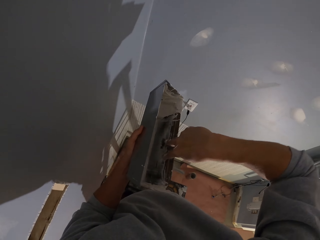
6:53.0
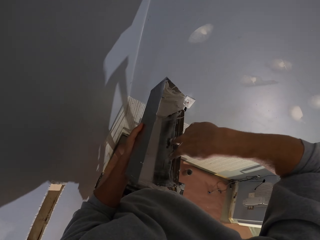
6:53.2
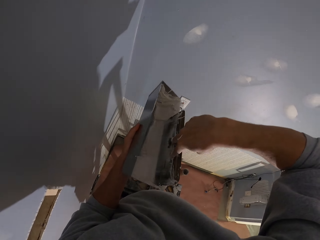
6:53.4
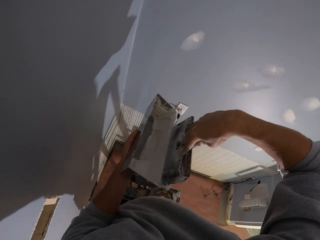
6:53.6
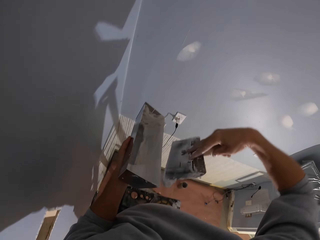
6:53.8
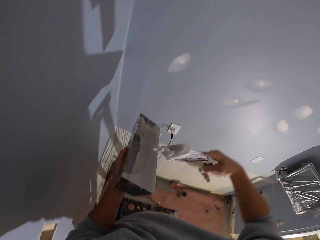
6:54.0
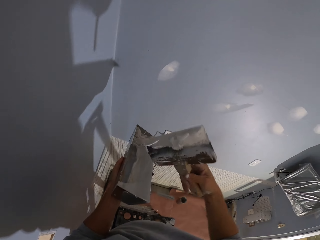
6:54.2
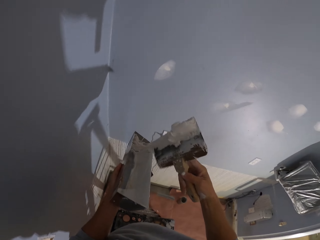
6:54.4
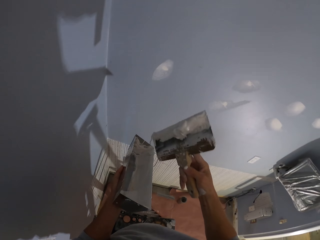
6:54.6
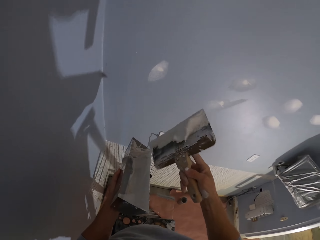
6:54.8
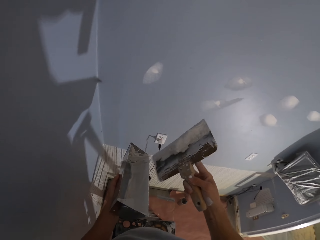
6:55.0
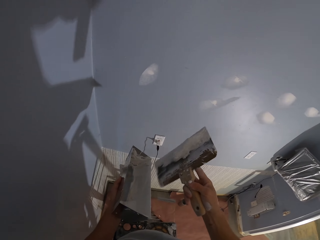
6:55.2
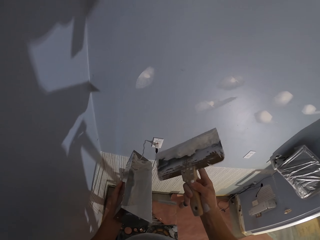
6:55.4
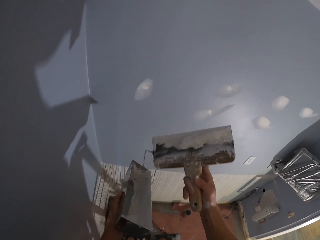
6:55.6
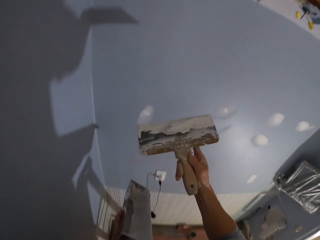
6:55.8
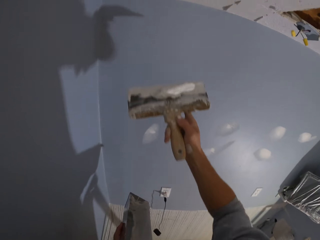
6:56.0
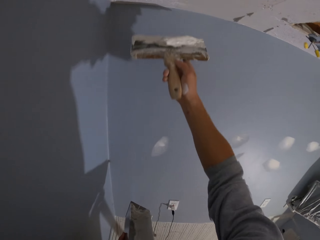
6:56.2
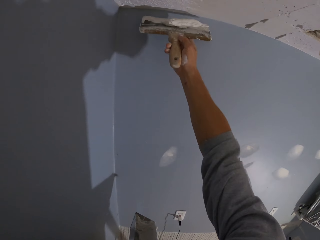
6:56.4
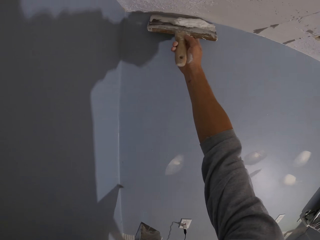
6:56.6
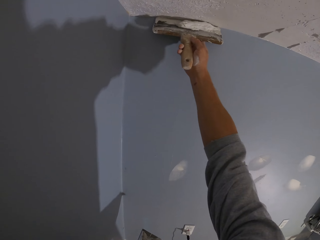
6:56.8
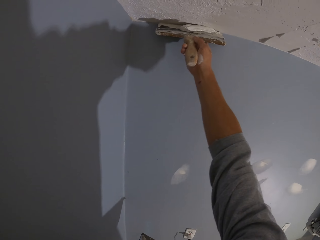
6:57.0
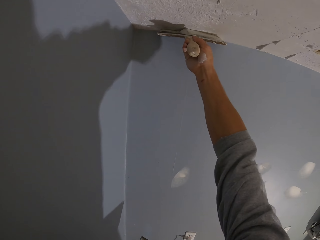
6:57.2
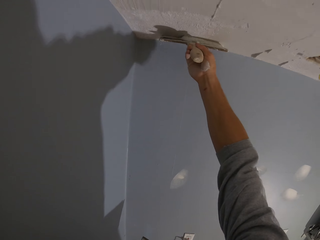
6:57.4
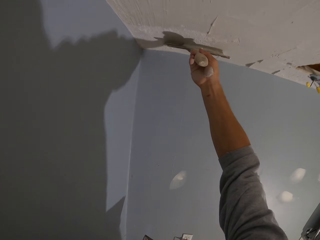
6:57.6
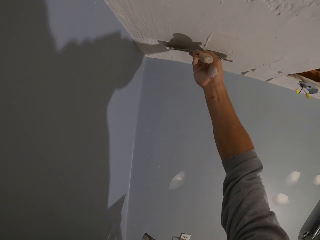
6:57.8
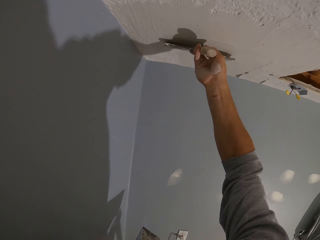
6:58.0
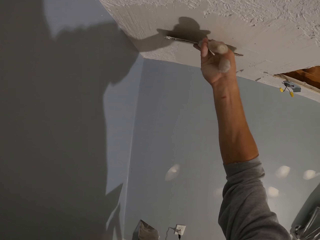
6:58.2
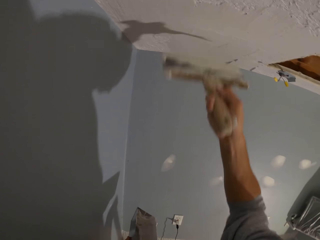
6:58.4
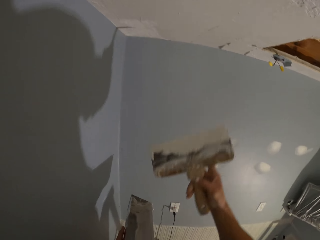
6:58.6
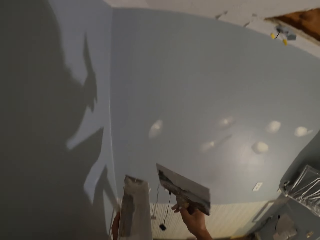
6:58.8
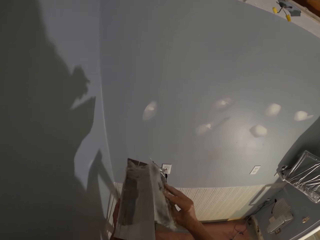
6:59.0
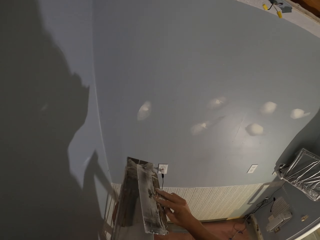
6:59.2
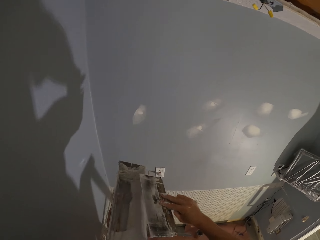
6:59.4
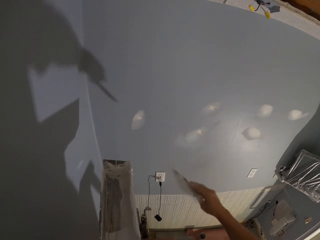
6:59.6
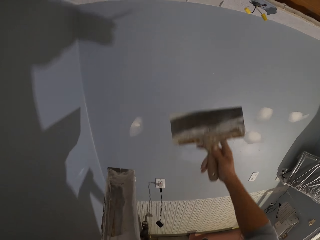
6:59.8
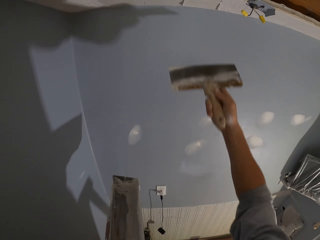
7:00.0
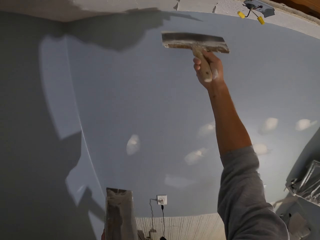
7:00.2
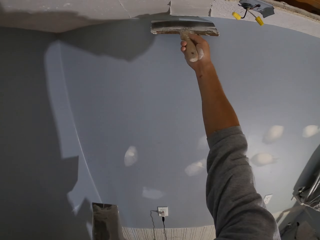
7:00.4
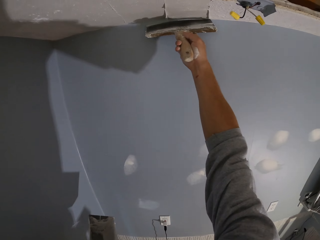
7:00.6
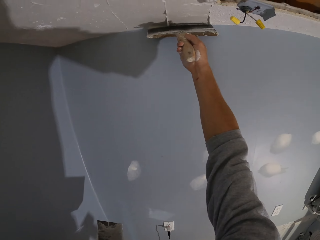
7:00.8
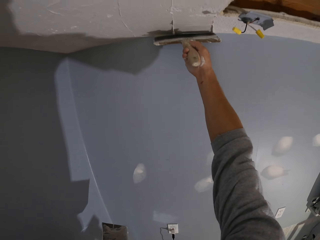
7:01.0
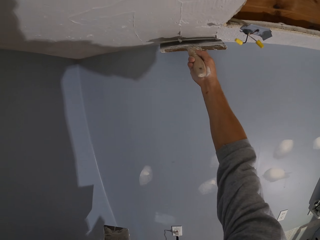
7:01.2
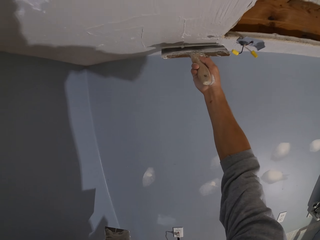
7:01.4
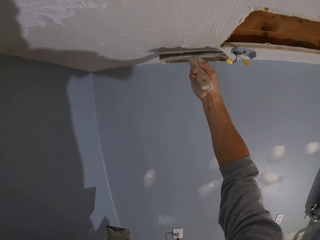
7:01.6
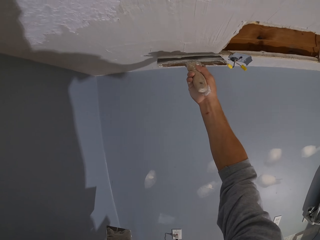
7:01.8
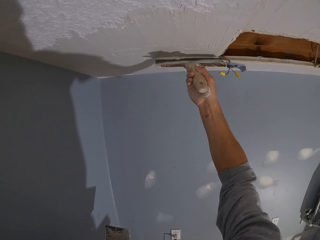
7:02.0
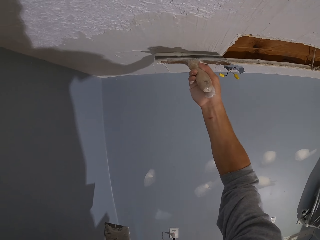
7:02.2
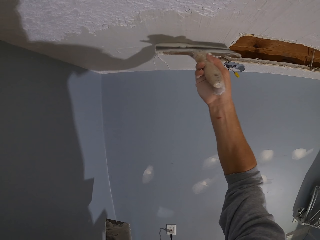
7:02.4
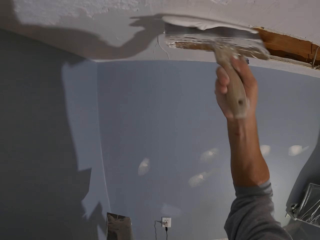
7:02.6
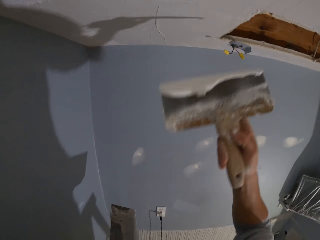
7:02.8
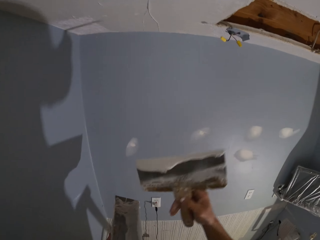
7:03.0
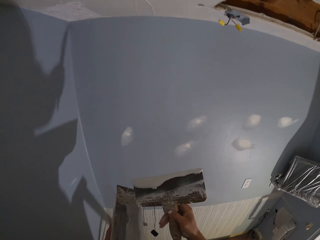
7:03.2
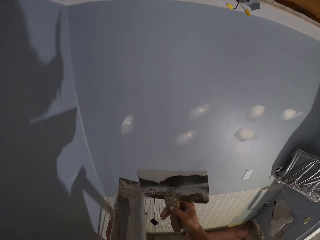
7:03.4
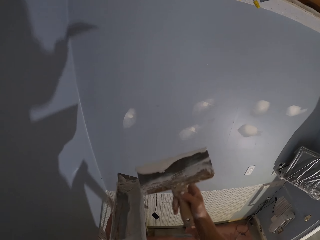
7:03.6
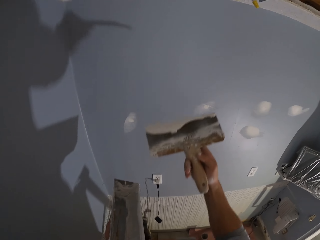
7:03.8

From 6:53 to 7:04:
The camera wearer scoops plastering wall paint from the paint can. They shake the tool. They plaster the ceiling vertically. They reduce plastering wall paint from the tool. They plaster the ceiling vertically.

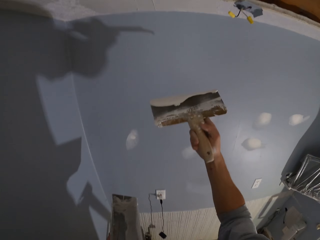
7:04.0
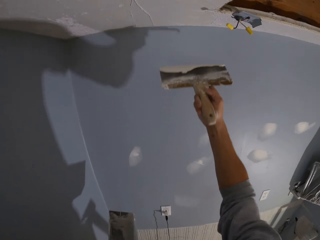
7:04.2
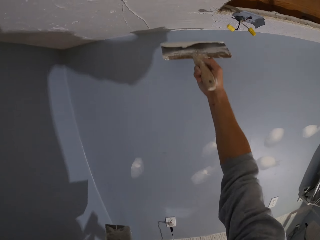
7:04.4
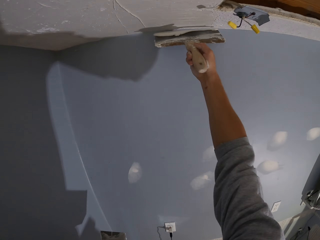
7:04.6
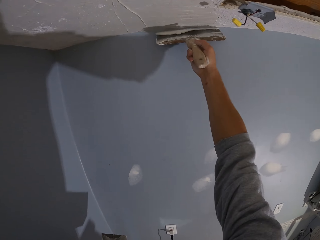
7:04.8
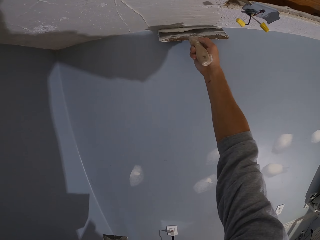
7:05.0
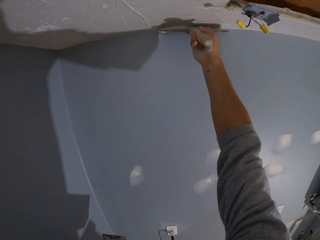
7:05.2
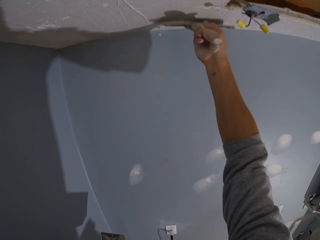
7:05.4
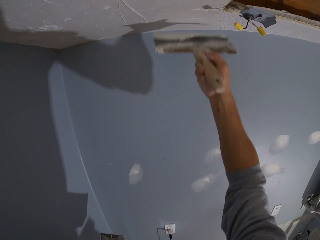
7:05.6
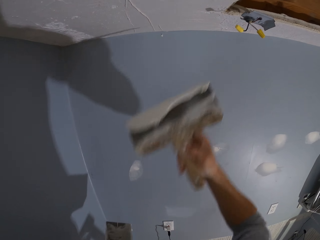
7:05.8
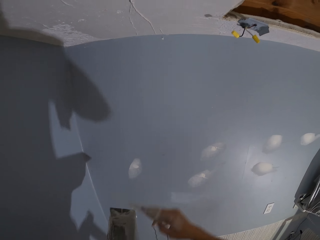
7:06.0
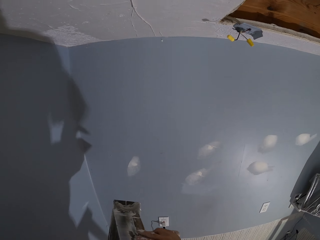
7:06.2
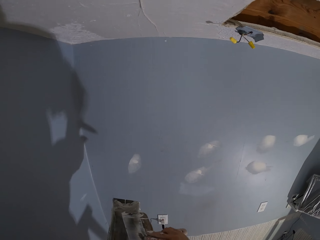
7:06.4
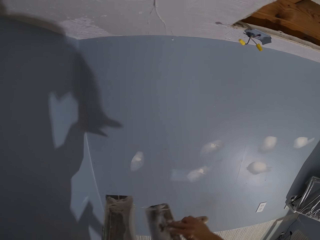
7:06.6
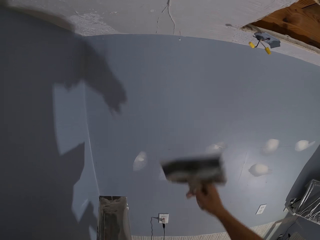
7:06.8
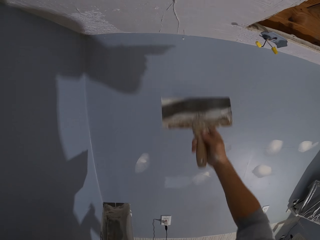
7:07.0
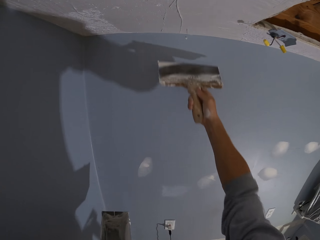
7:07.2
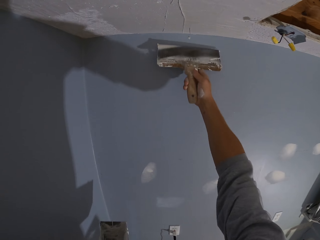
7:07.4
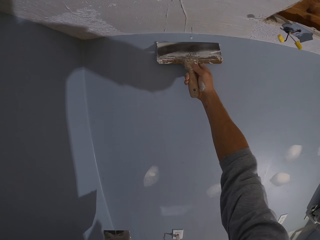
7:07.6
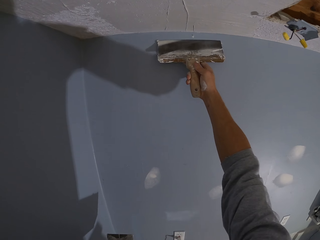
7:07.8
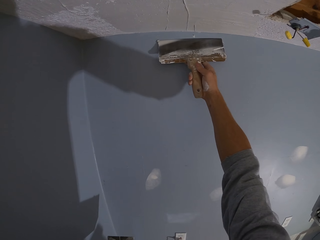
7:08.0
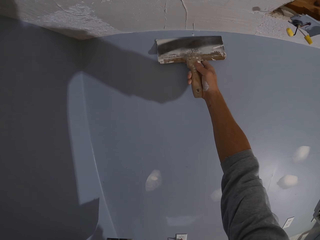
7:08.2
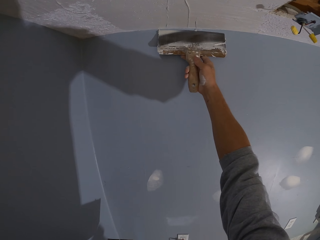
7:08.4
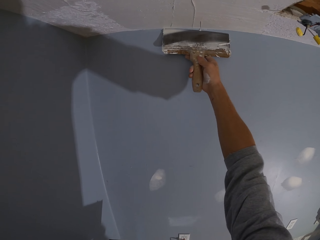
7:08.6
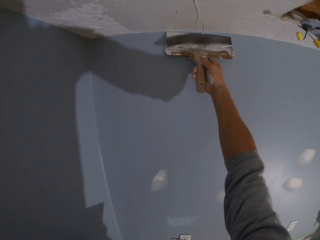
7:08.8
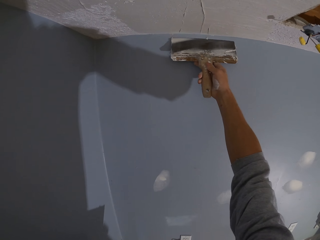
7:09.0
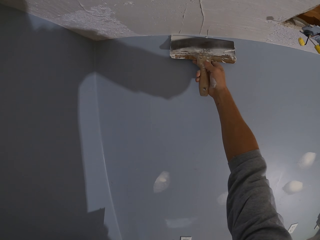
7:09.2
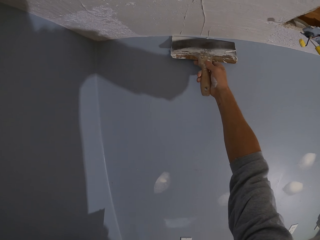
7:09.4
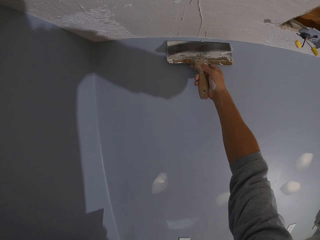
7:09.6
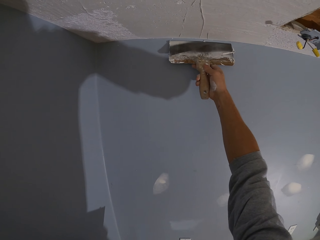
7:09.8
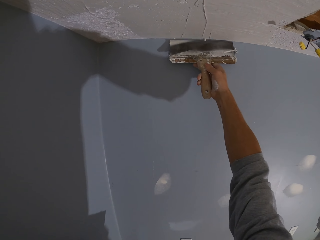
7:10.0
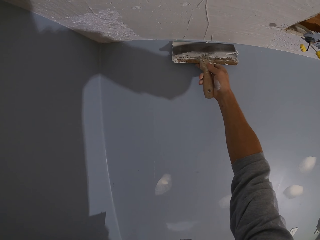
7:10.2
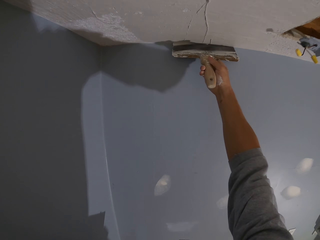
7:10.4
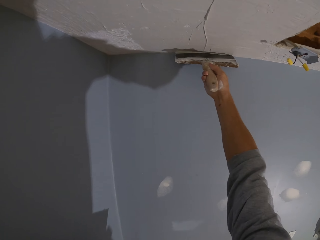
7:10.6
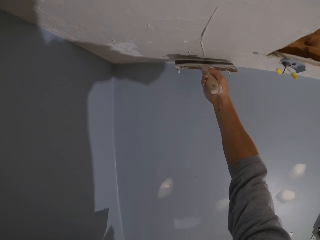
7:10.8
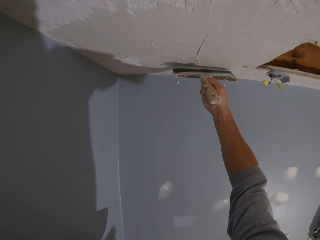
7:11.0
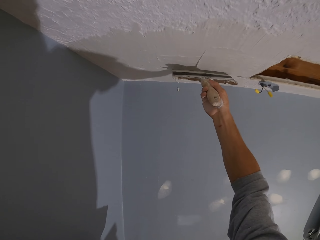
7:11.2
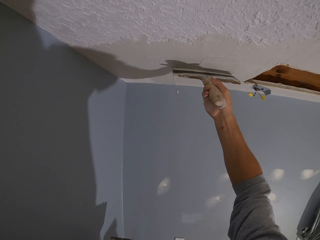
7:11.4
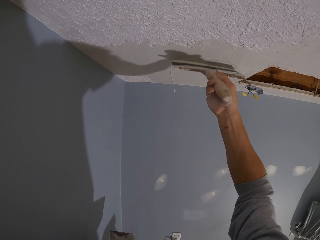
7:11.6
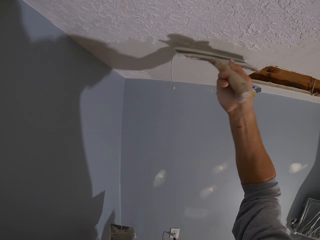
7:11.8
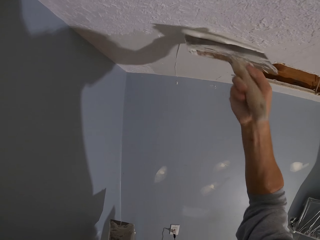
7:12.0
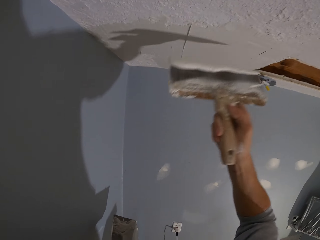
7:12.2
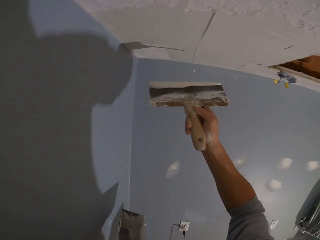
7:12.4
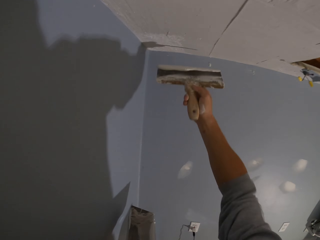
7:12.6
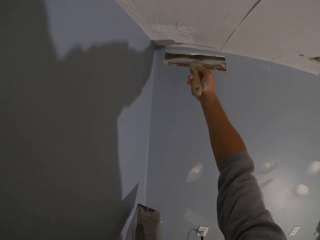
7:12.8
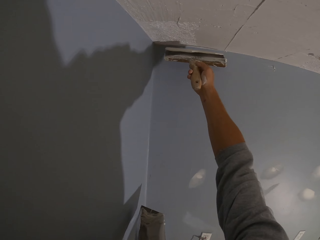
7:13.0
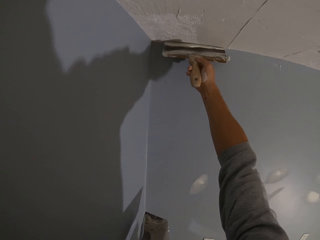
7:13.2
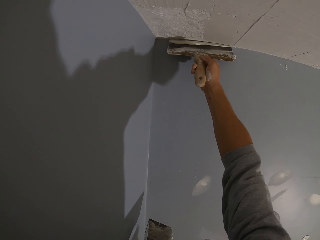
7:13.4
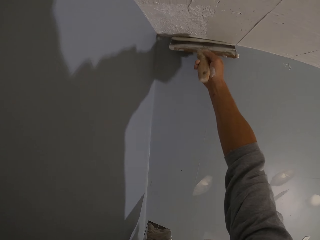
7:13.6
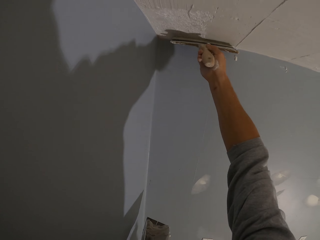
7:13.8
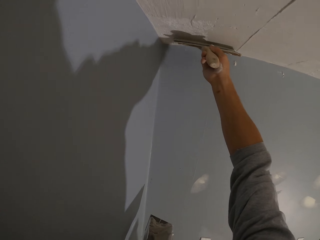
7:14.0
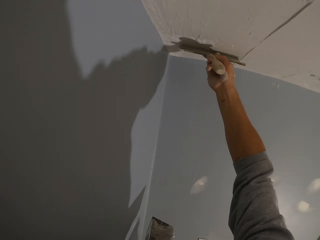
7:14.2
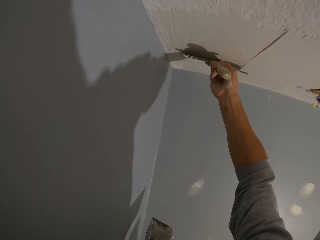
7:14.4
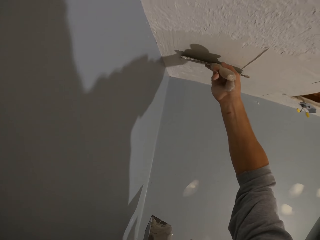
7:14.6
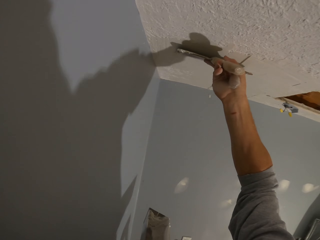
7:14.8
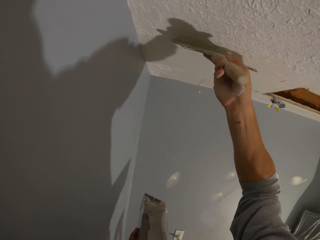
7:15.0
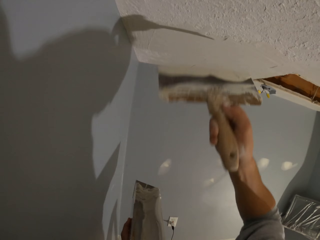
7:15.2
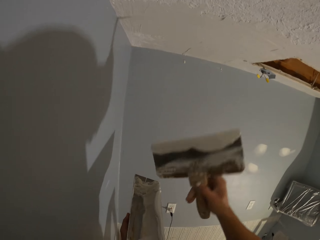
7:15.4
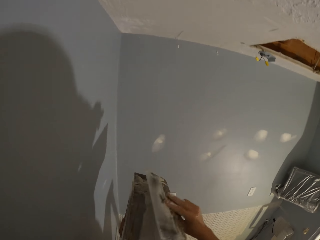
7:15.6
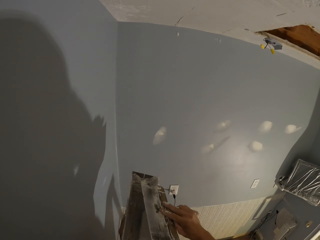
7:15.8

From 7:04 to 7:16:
The camera wearer plasters the ceiling vertically. They pick the paint from the paint can. They reduce plastering wall paint from the tool. They aim at the far end of the ceiling. They plaster the ceiling vertically. They plaster the ceiling vertically again.
